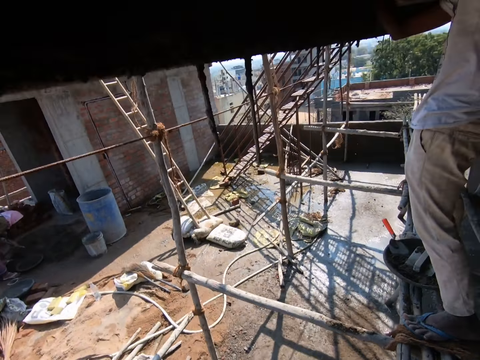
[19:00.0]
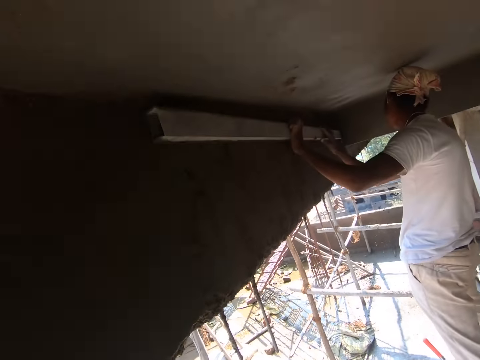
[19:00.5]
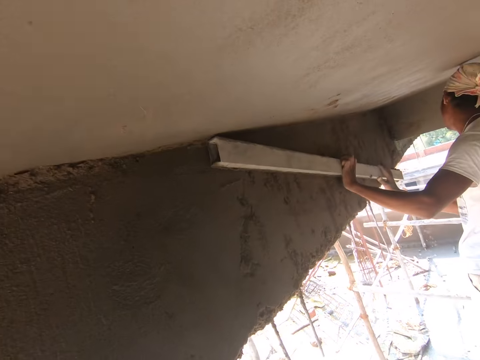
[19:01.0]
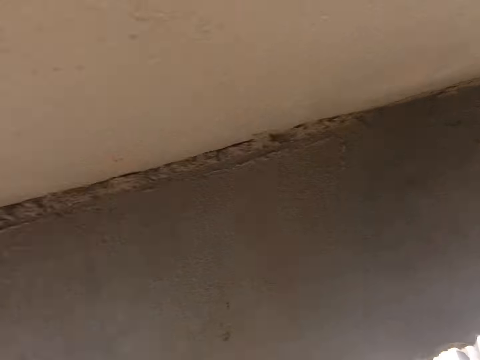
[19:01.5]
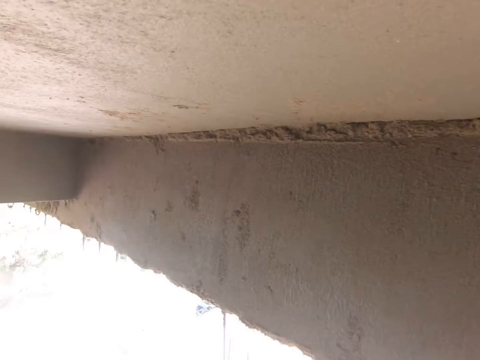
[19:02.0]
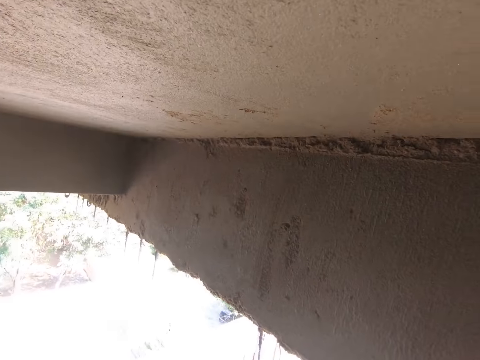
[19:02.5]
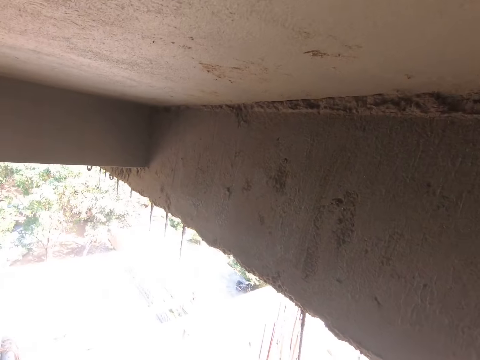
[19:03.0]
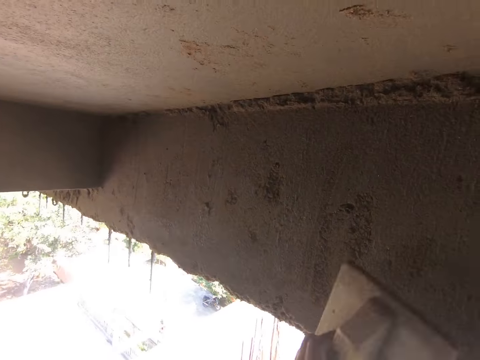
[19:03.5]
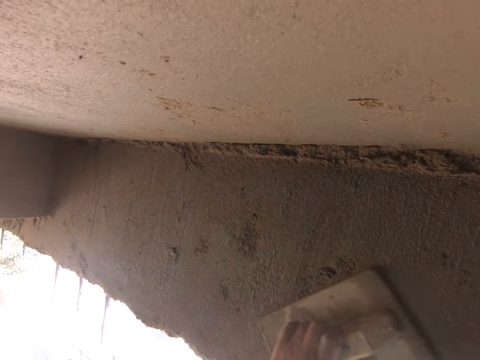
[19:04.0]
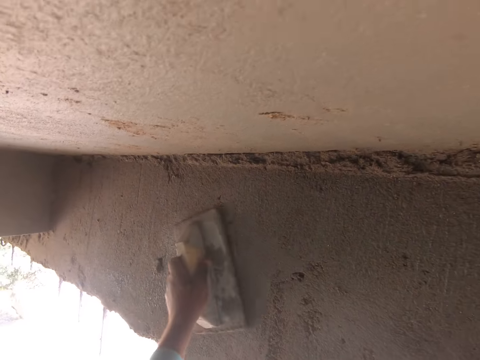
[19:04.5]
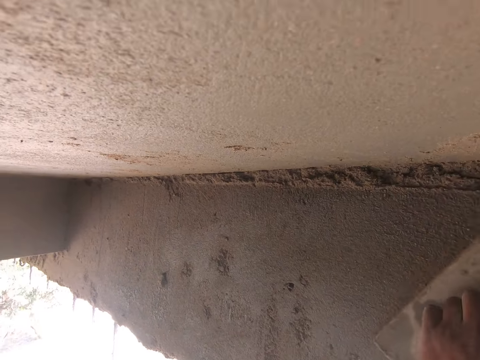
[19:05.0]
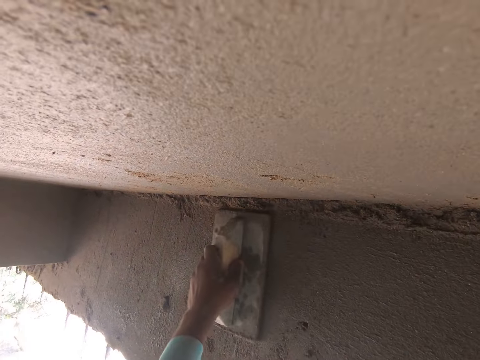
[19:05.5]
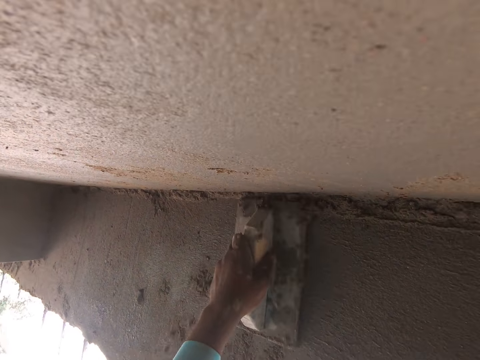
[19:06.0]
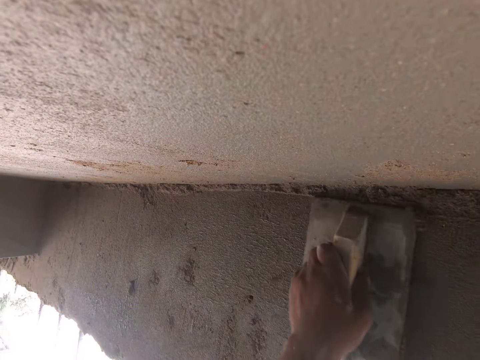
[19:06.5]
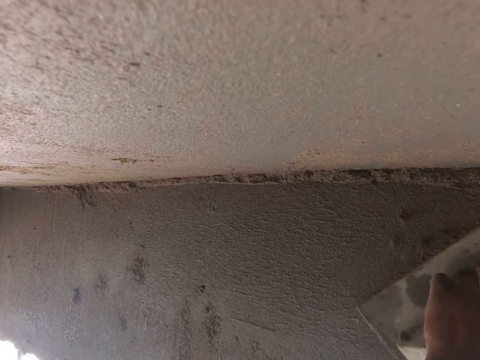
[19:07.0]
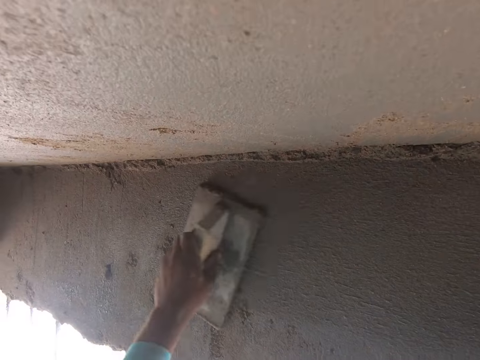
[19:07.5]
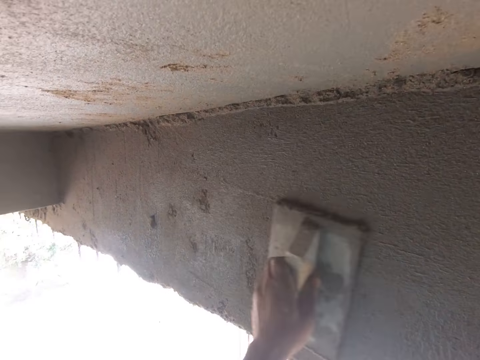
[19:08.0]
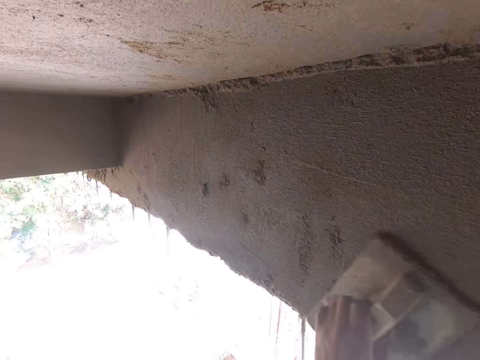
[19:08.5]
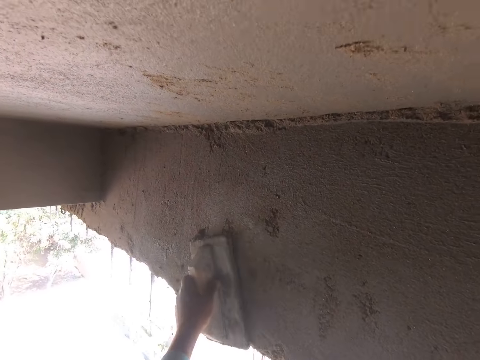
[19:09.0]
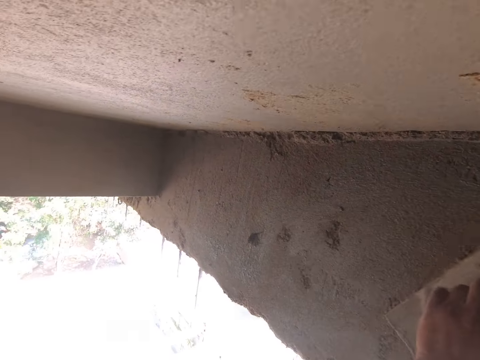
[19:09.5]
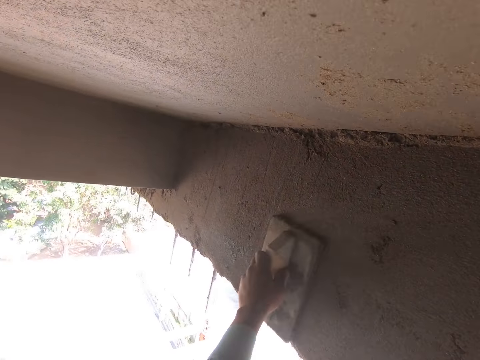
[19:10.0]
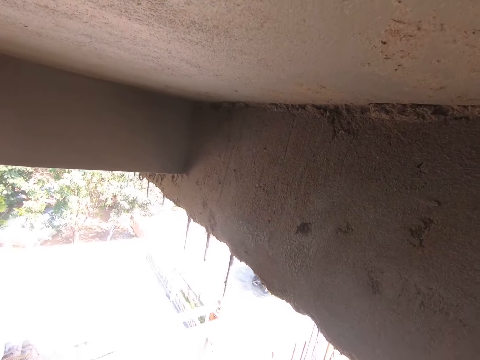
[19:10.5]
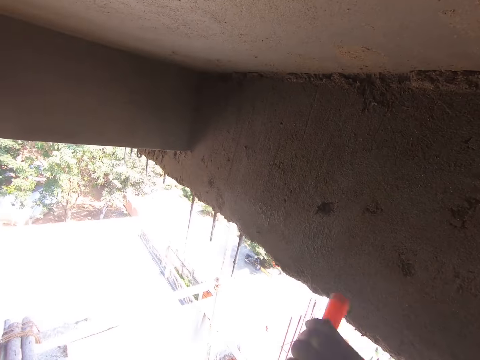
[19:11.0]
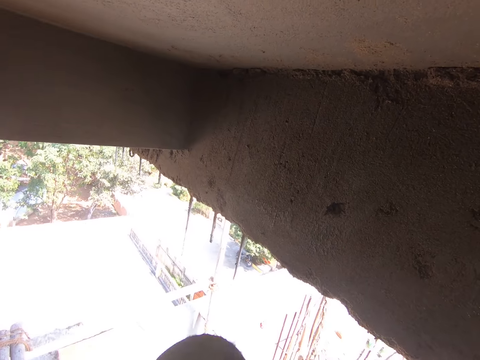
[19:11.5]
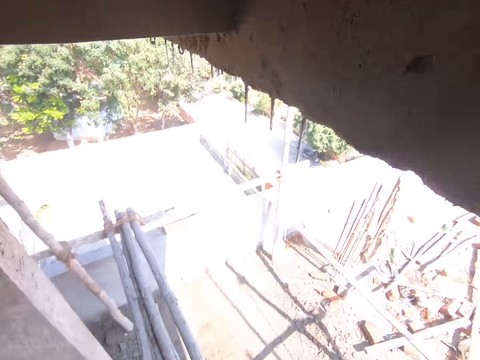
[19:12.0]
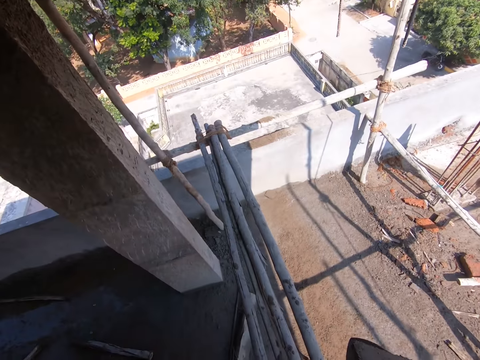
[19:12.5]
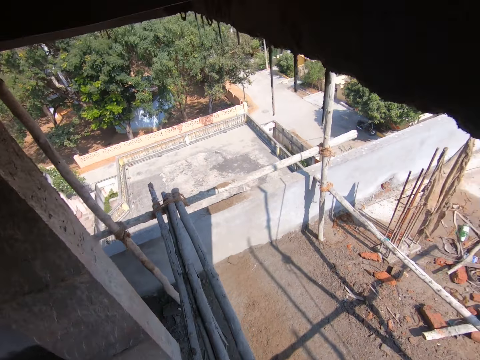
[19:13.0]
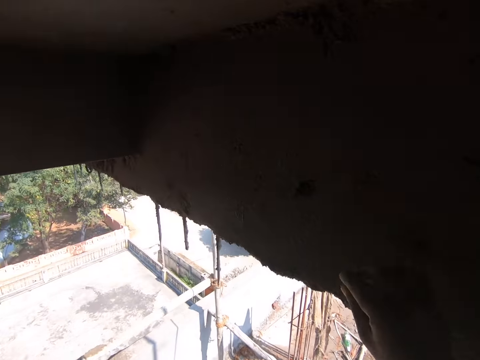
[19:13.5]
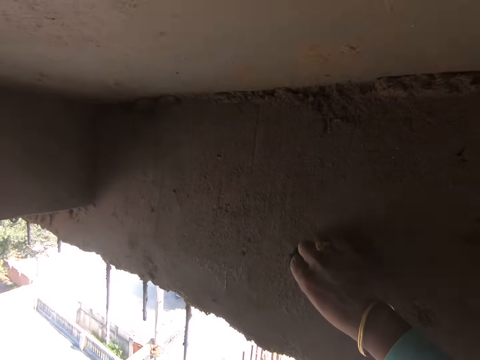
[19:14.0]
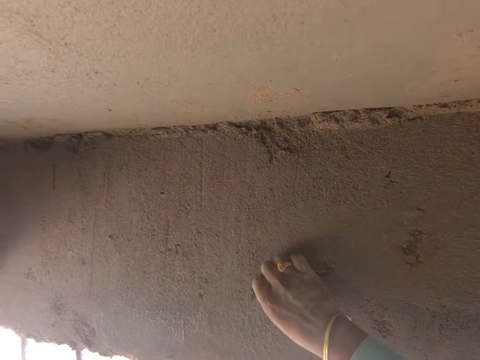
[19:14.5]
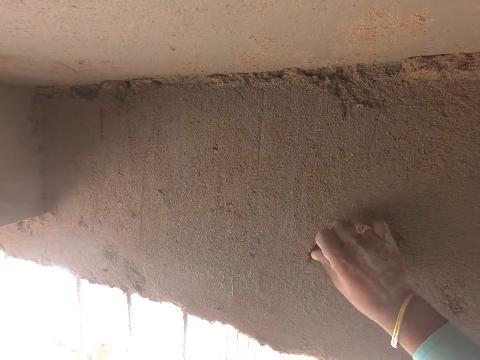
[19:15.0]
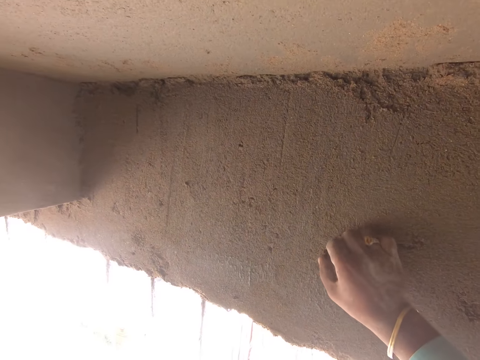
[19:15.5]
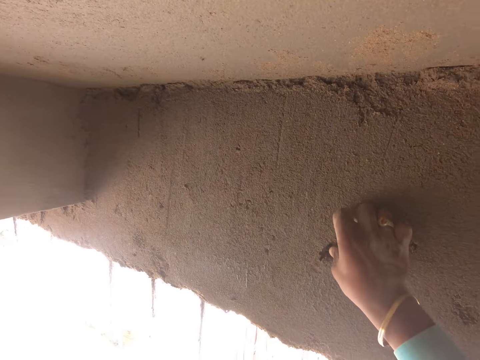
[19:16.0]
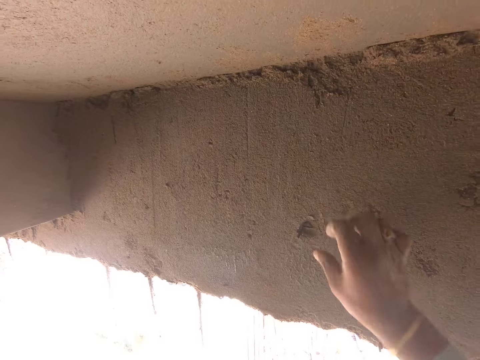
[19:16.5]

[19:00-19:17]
The camera wearer interacts with a man. He smoothens the concrete beam with the wooden float in his left hand. He stops. He drops a trowel in his right hand on the scaffolding. He does something. He touches the concrete beam with his right hand. He picks up something.

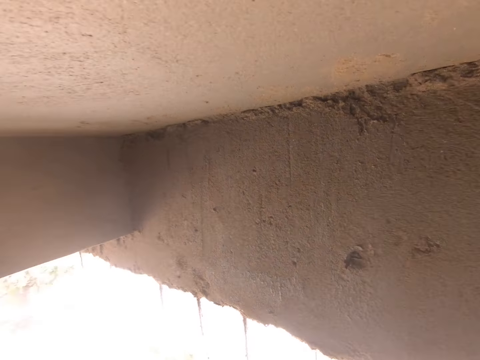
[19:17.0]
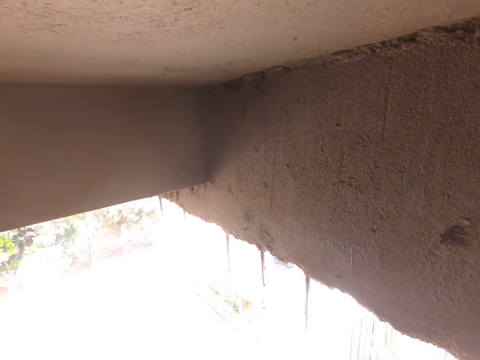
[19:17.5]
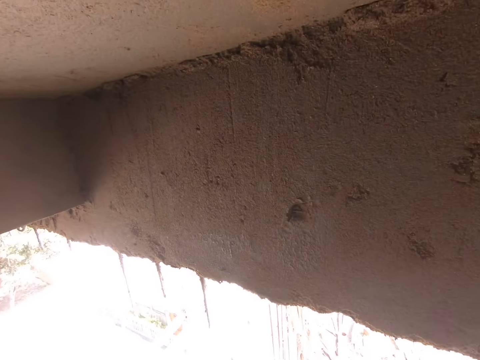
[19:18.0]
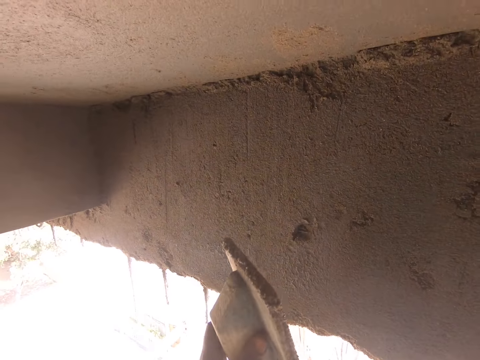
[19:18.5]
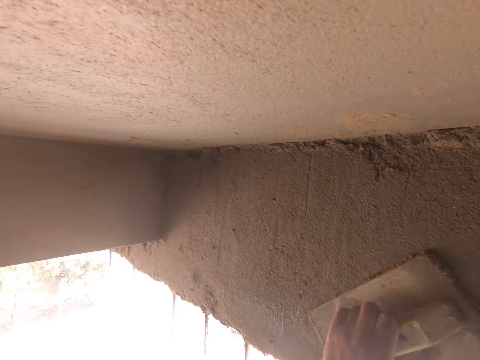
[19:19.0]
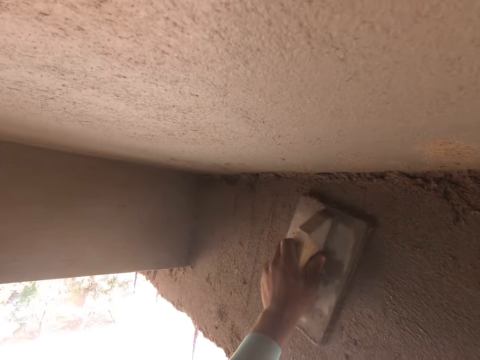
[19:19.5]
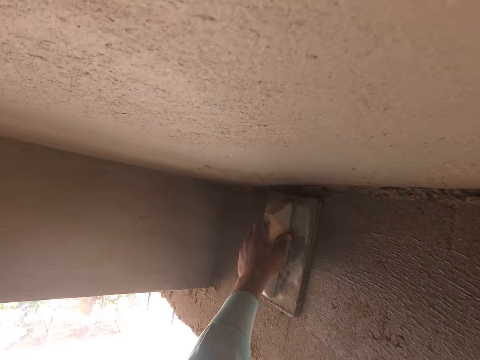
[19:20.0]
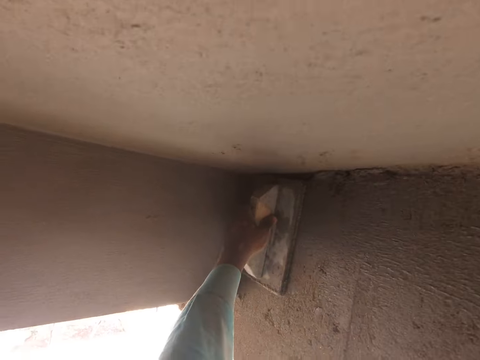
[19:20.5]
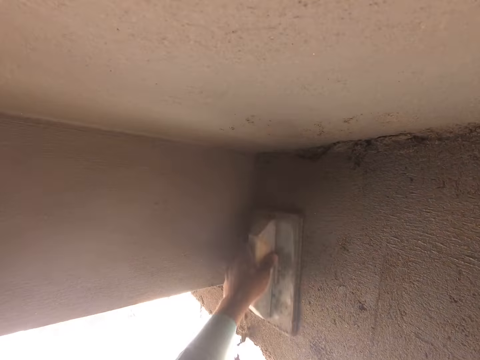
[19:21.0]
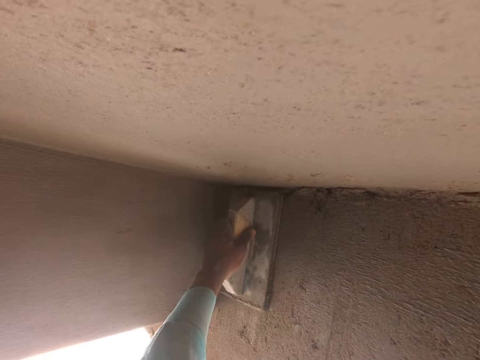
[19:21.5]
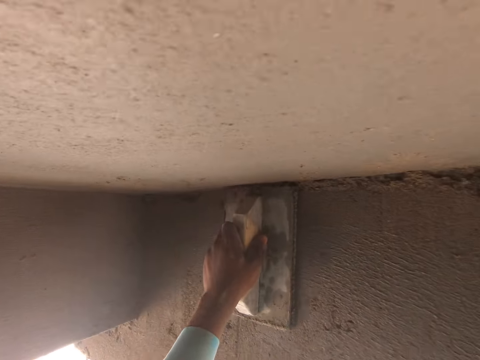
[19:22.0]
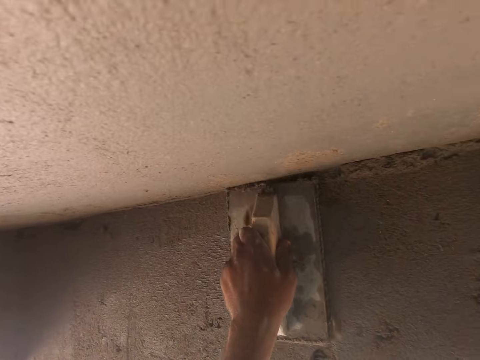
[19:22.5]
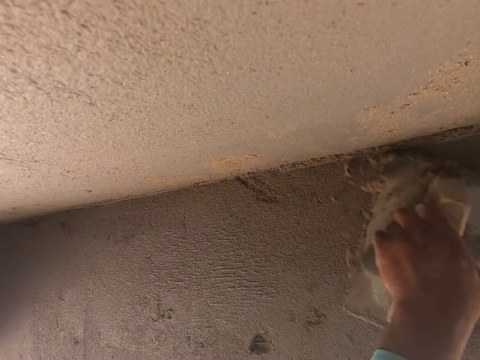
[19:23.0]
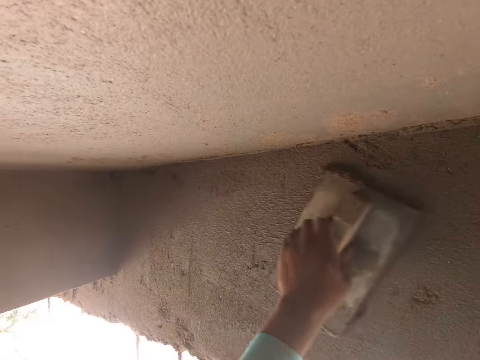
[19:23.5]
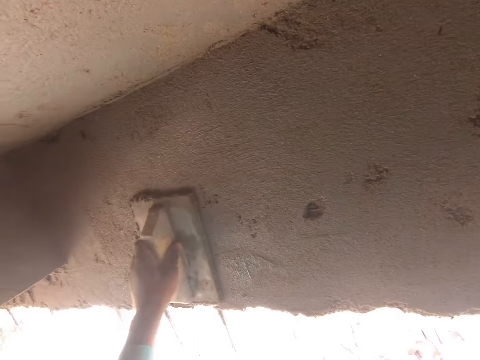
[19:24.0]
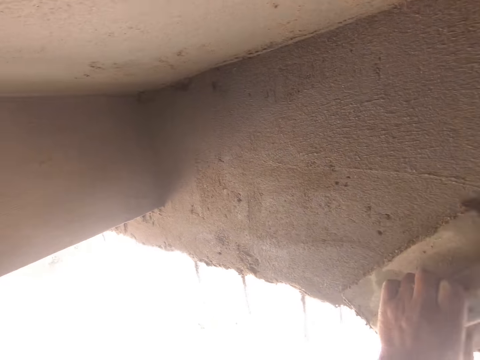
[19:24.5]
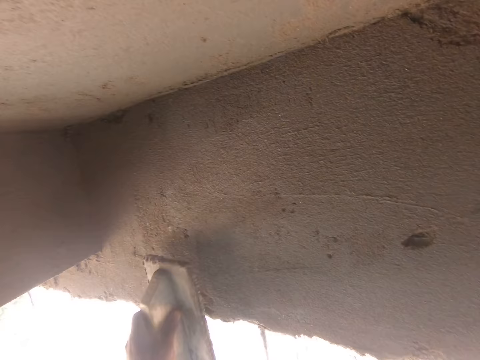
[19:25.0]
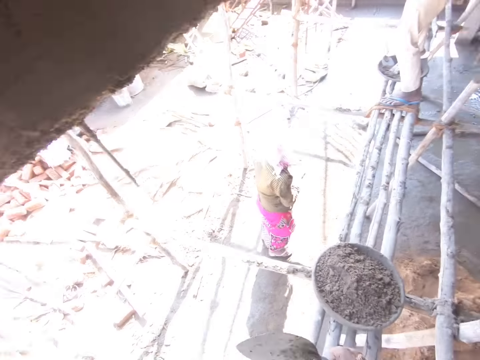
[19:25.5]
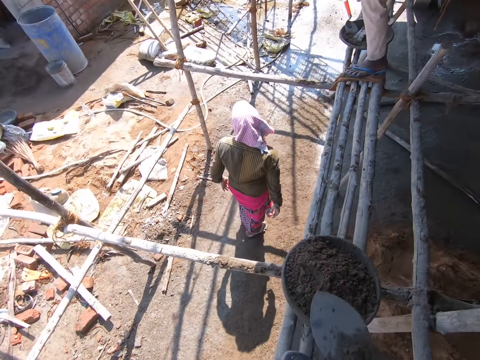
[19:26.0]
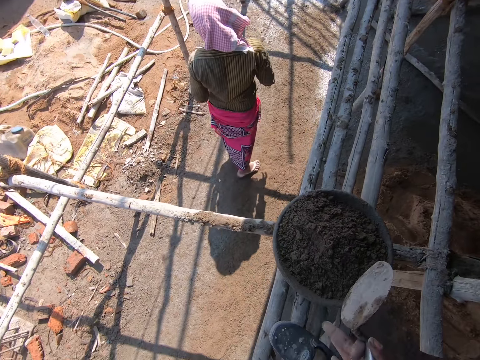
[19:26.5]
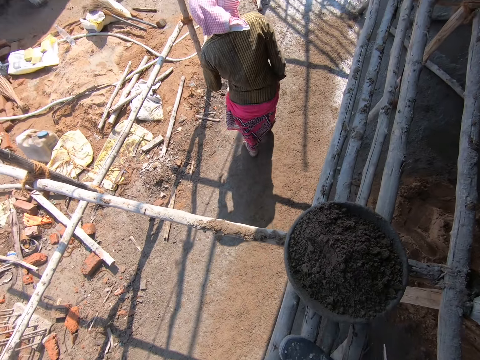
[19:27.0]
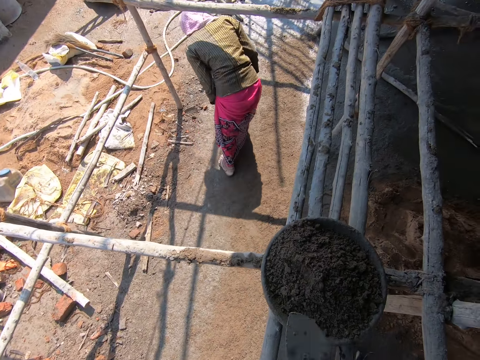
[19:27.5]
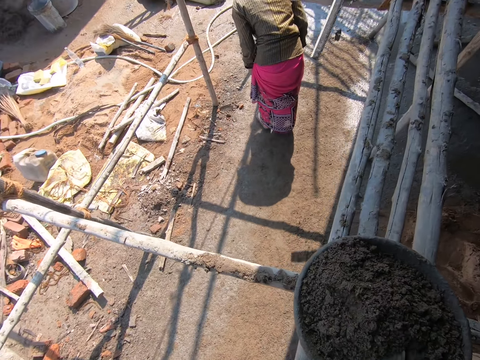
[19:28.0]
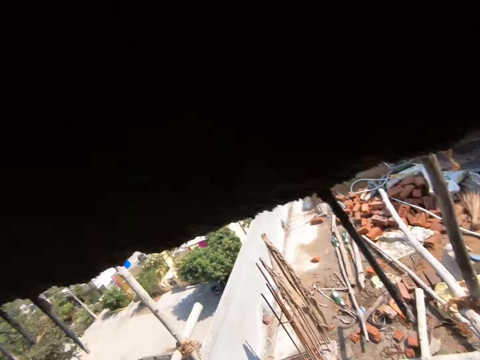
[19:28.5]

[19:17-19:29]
The camera wearer looks around. He smoothens the concrete beam with the wooden float in his left hand. He looks around. He takes mortar from a pan on the scaffolding with the trowel in his right hand.
